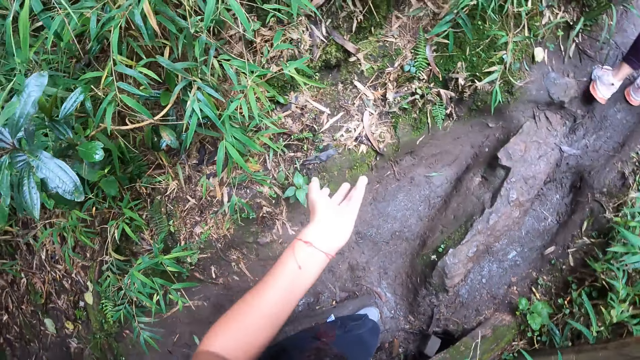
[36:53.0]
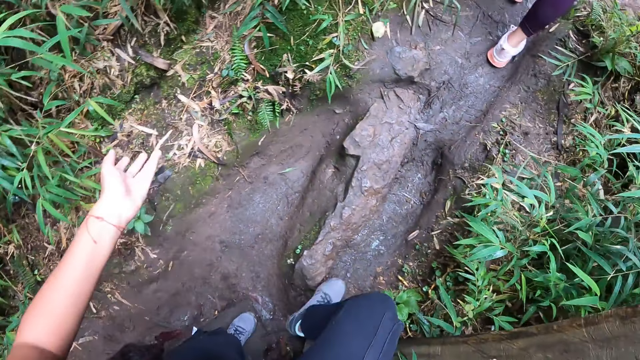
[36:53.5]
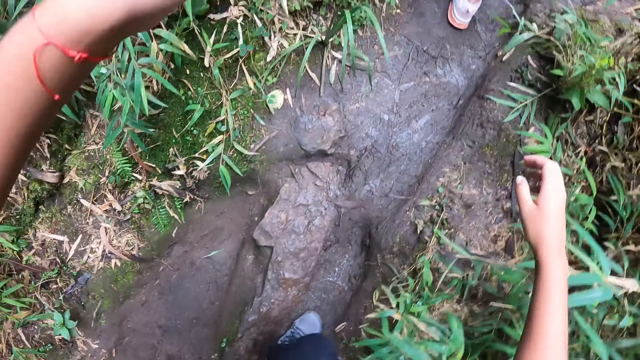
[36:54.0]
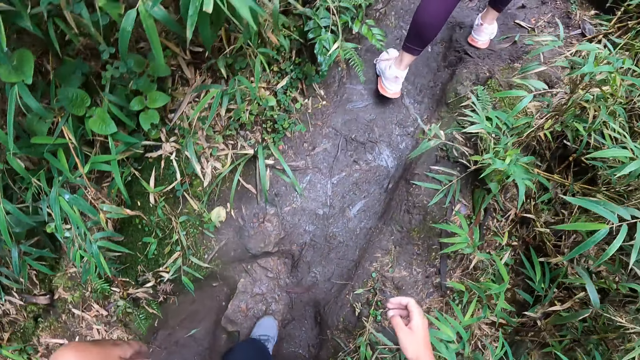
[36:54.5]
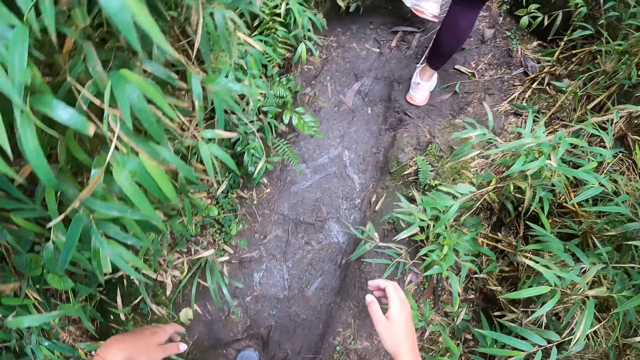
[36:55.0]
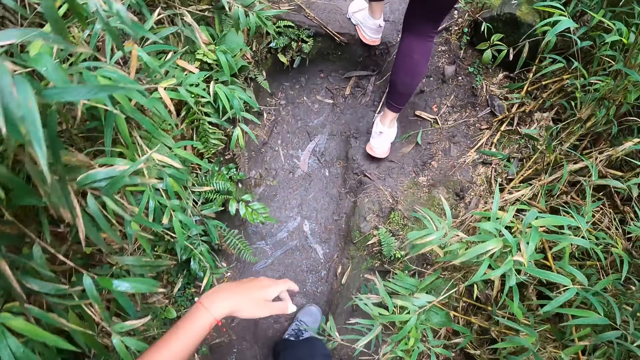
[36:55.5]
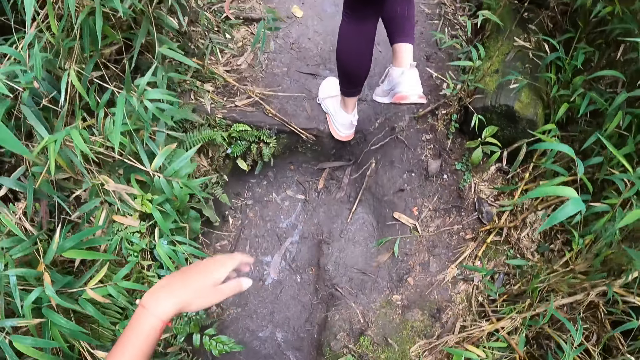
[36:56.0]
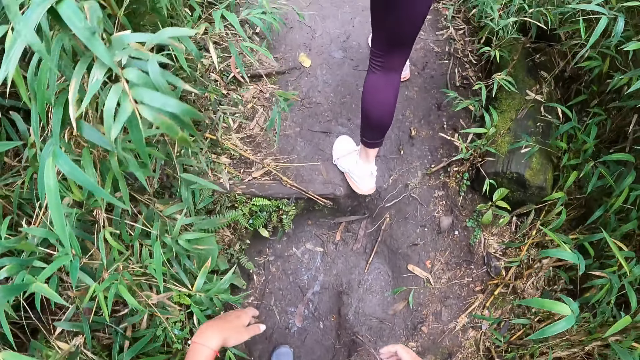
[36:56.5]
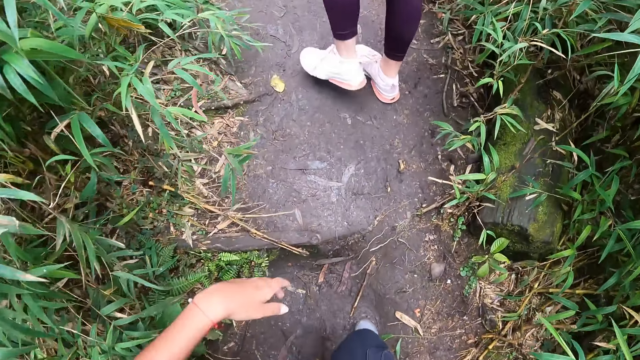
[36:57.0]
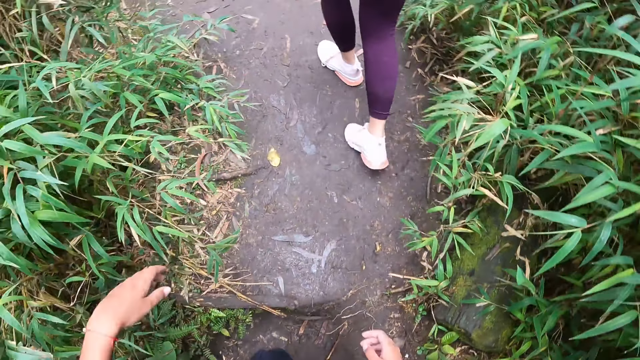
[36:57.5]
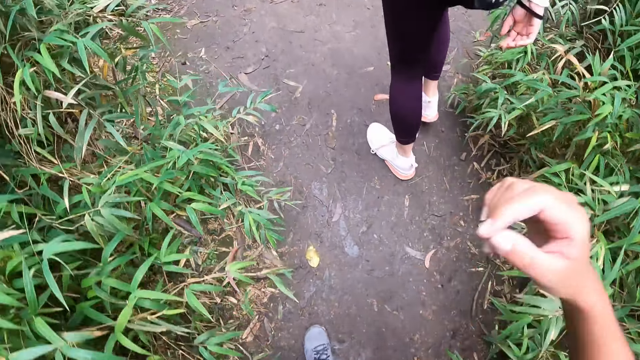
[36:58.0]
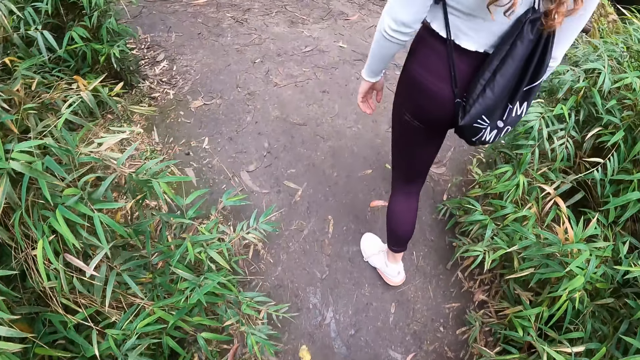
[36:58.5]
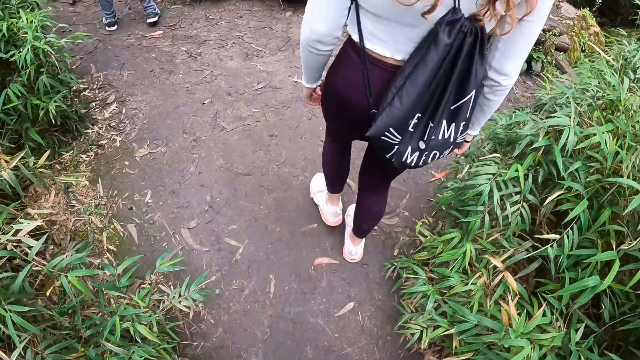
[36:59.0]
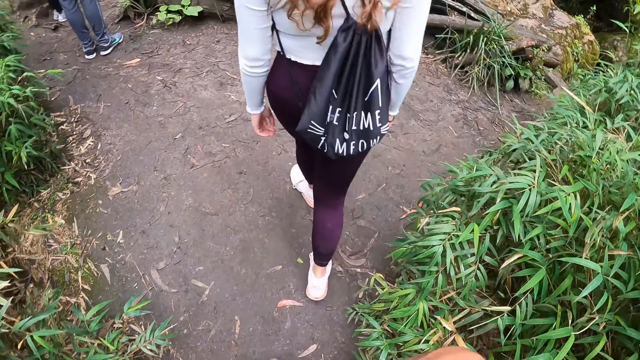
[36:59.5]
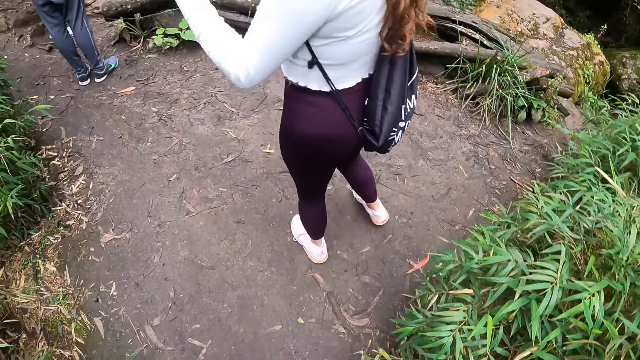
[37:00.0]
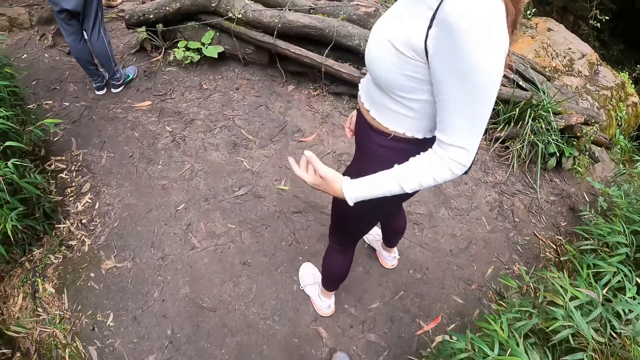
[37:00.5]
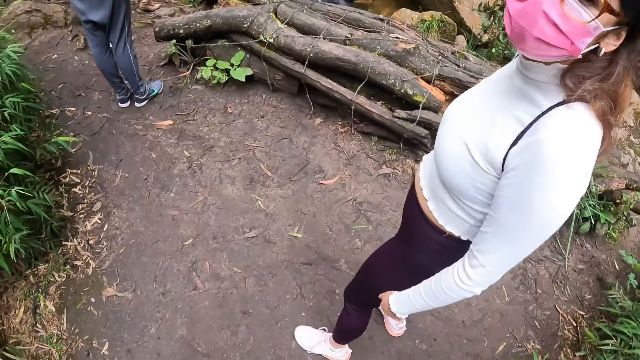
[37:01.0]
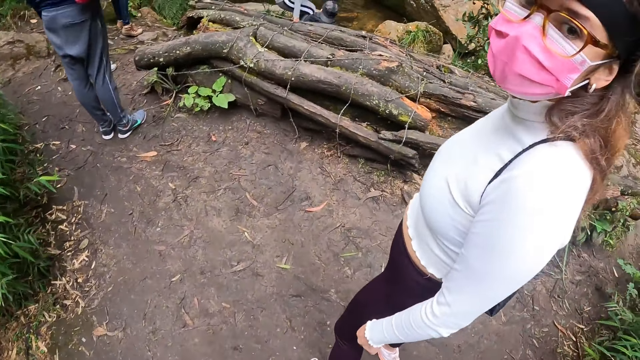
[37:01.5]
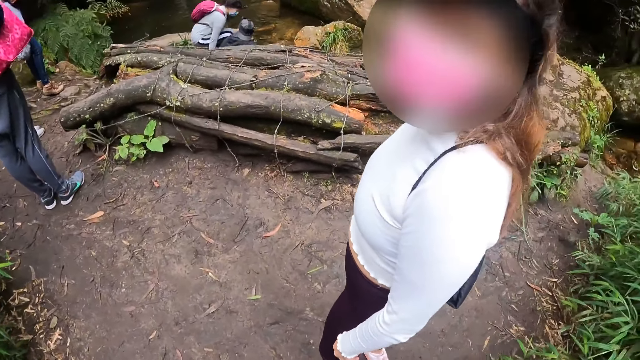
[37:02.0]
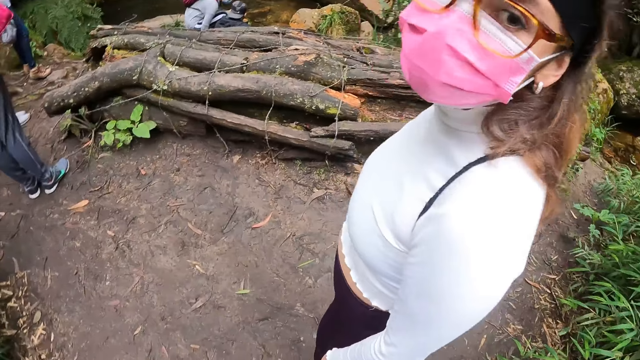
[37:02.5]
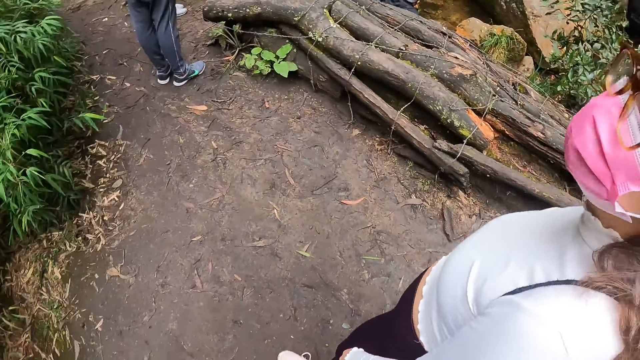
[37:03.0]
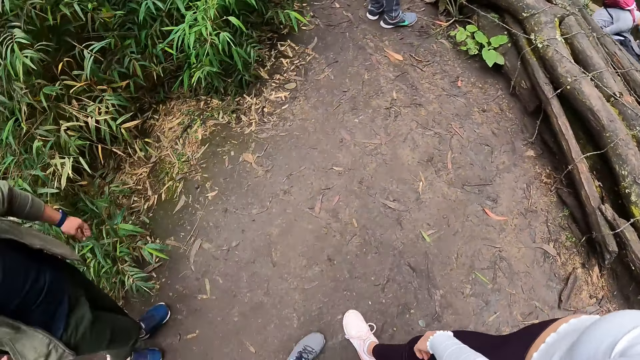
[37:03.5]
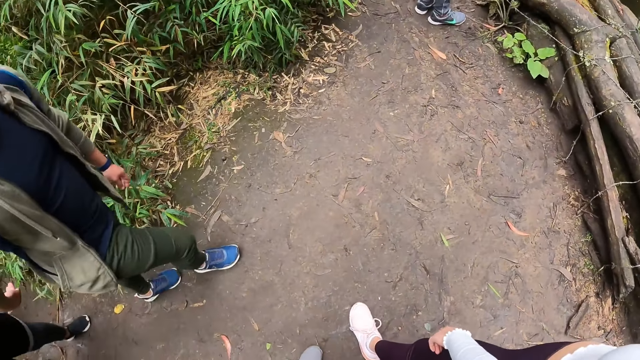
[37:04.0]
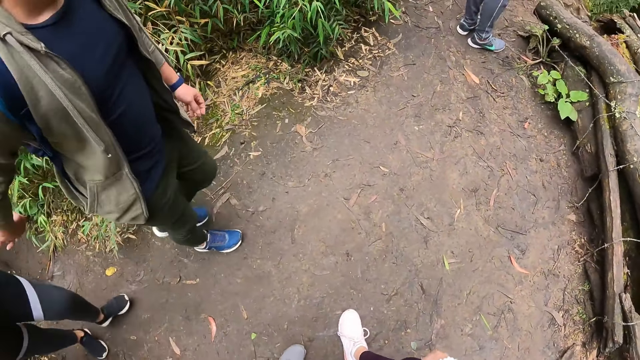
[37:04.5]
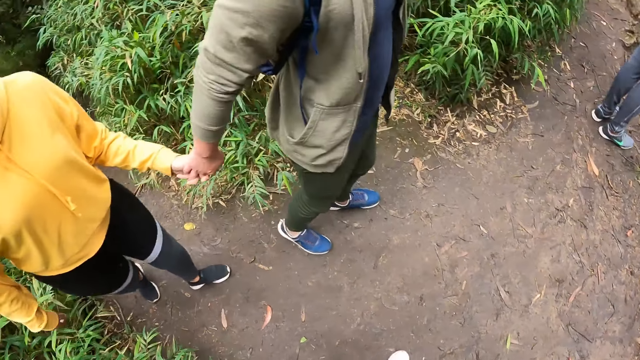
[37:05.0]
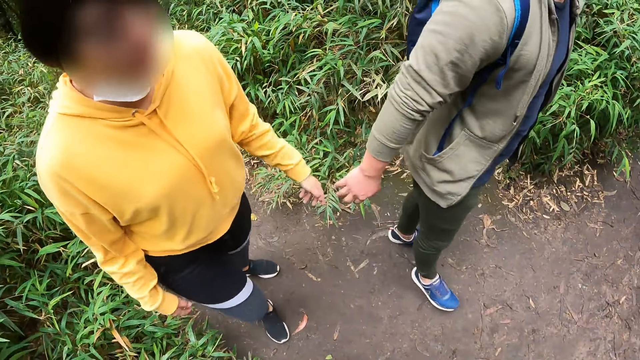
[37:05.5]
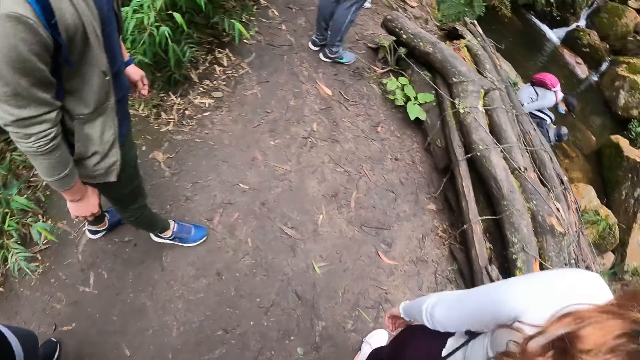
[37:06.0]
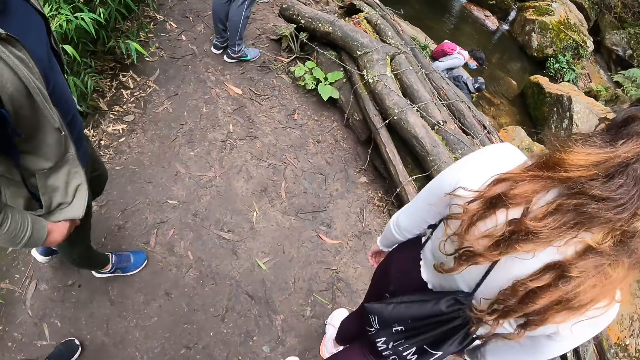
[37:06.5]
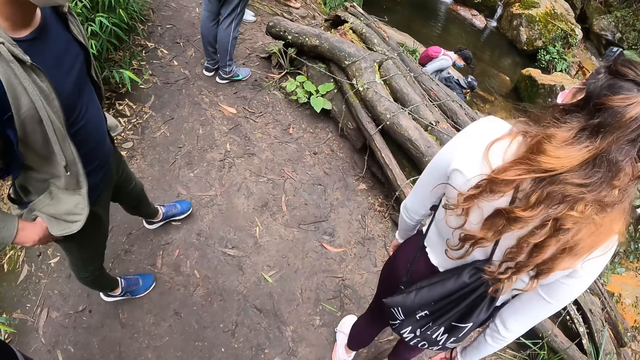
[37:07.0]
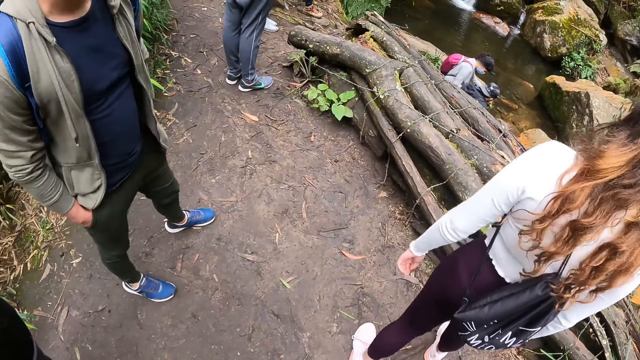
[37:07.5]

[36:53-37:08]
A woman steps higher on the bush path. The camera wearer steps higher on the bush path. They interact with hand gestures. The woman interacts with the camera wearer. The camera wearer looks at another woman. The man drops a woman's left hand with his right hand.

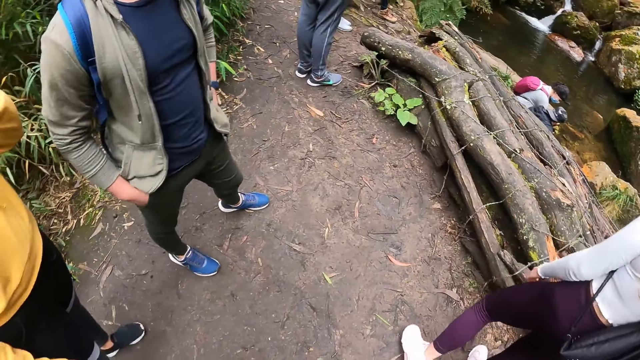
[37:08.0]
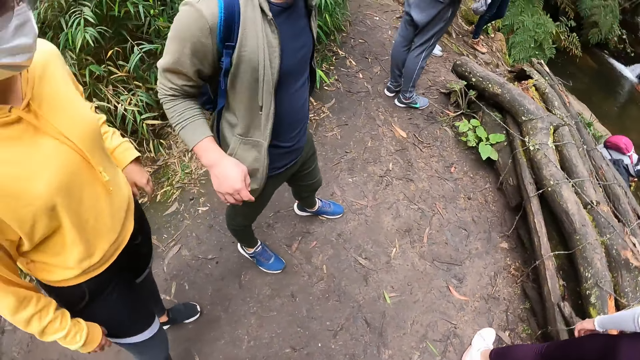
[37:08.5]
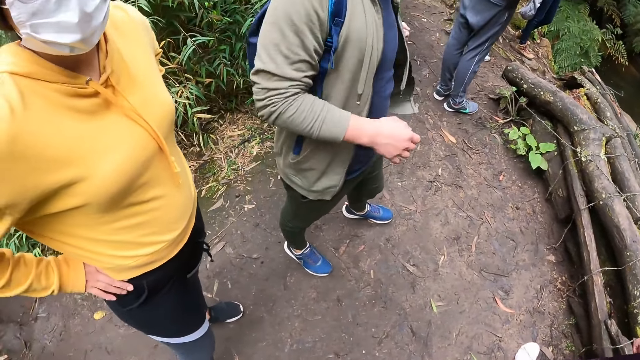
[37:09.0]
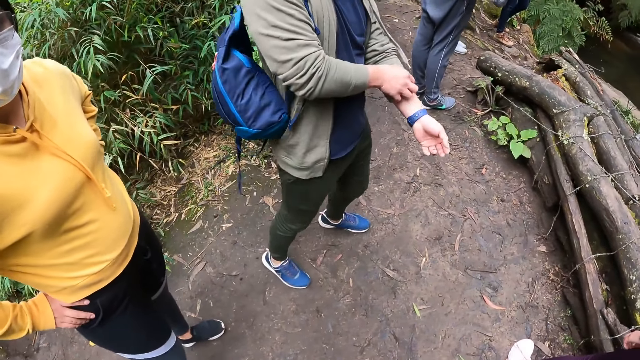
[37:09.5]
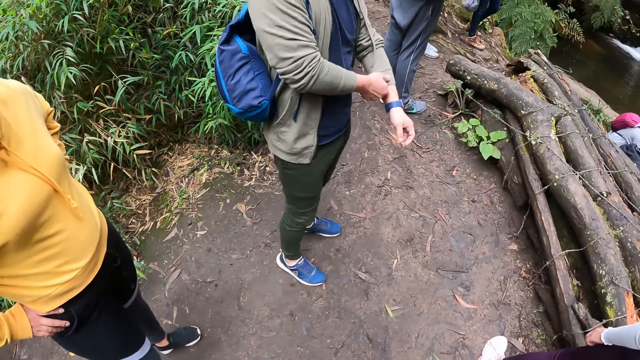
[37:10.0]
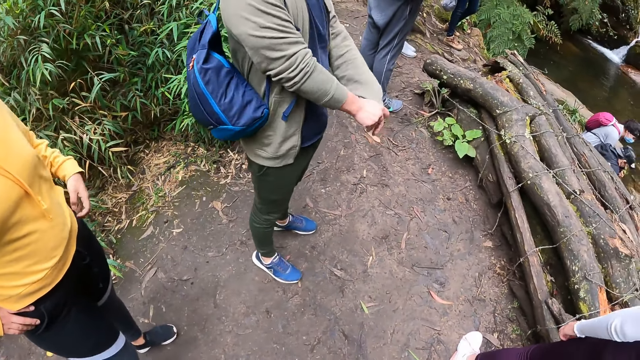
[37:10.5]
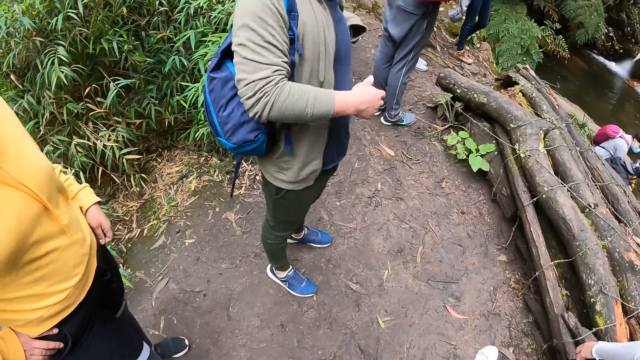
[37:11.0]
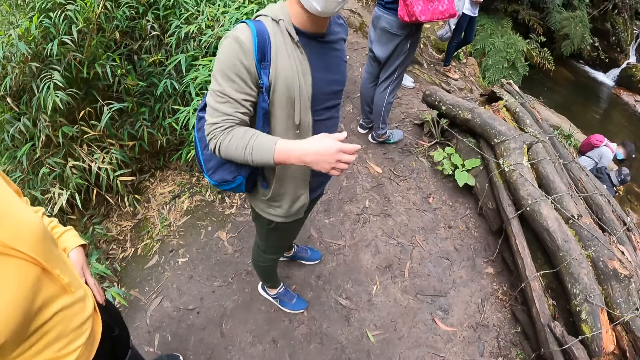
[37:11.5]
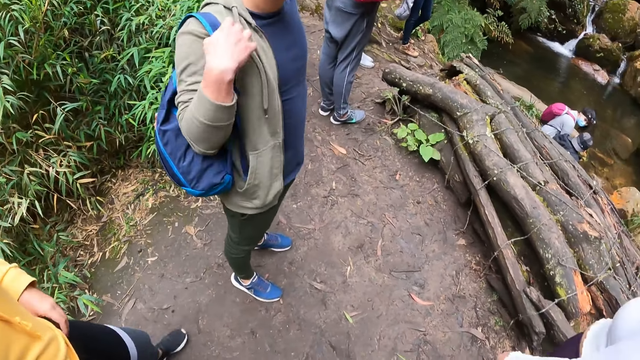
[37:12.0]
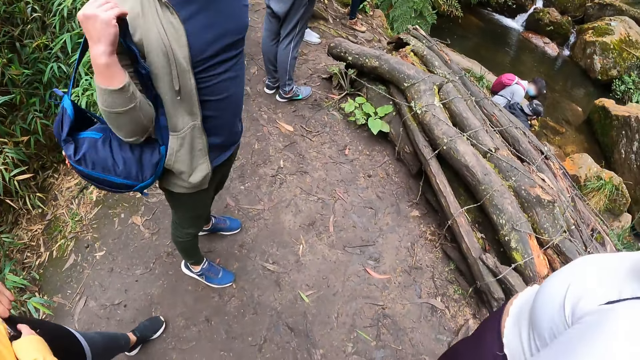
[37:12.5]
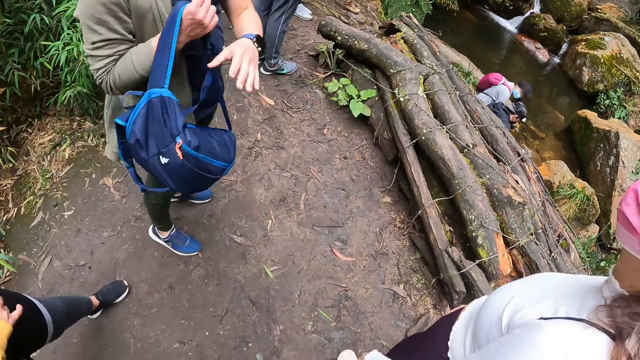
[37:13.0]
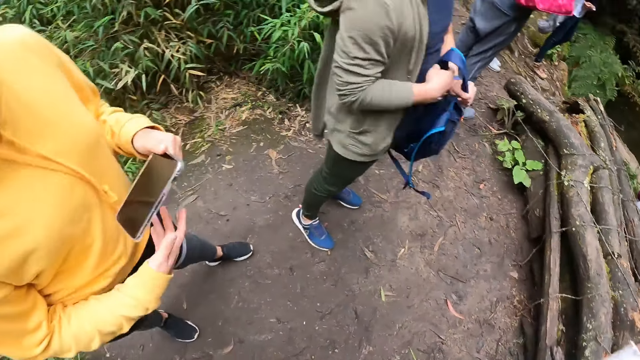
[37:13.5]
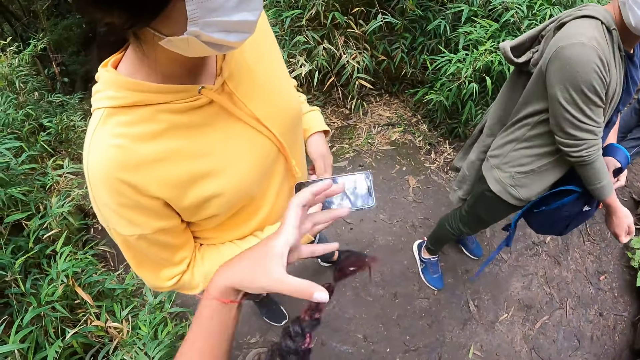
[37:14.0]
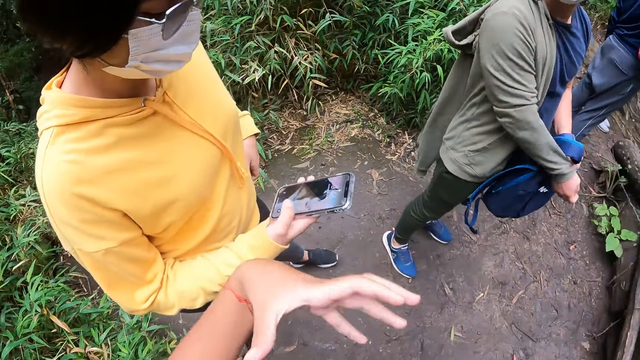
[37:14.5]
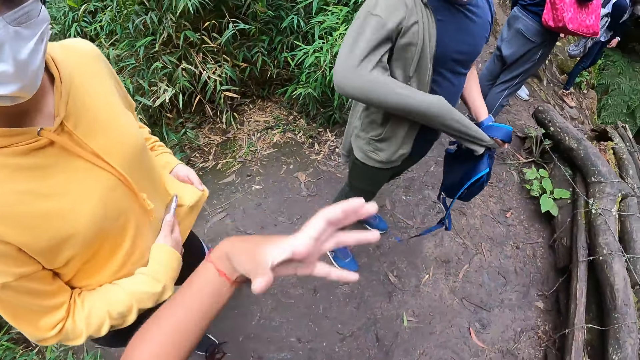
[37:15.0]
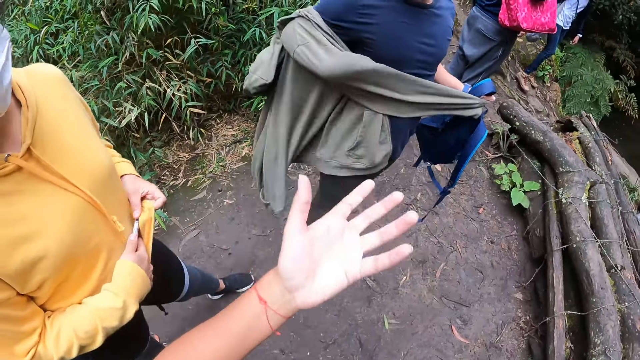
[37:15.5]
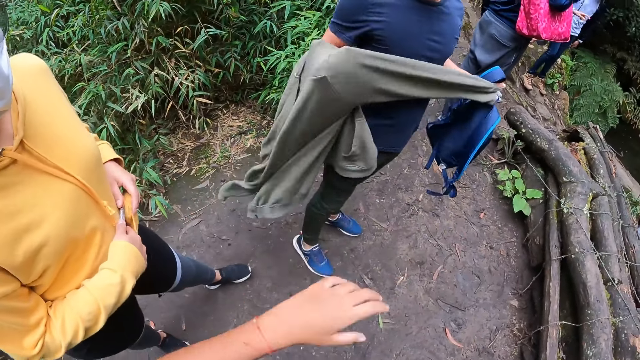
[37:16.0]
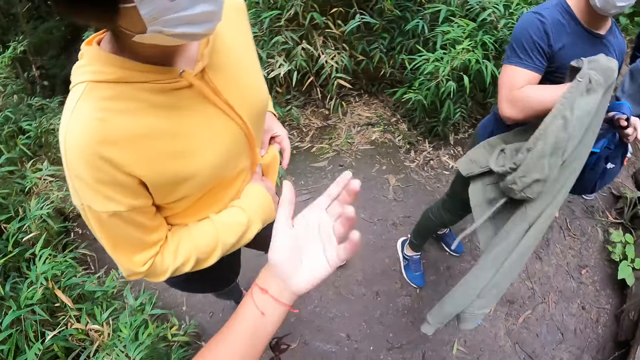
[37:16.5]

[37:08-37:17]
The man pulls down a cardigan's left sleeve with his right hand. He pulls off a back bag from his back with both hands and passes the back bag from his right hand to his left hand. The woman holds a phone with her left hand and passes the phone from her left hand to her right hand. The camera wearer looks at her colleagues. They gesticulate with both hands. The man pulls off the cardigan sleeve with his left hand. The woman cleans the phone in her right hand with the hem of a cardigan in her left hand.
